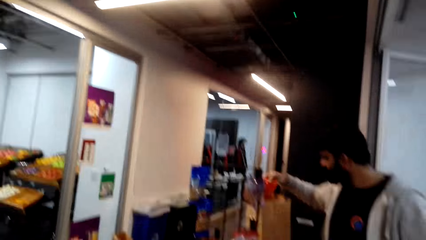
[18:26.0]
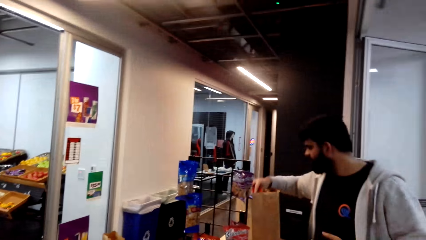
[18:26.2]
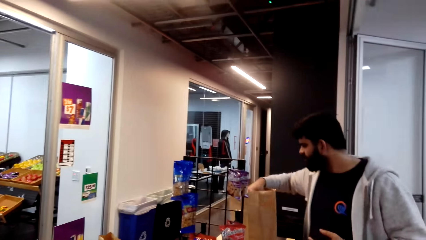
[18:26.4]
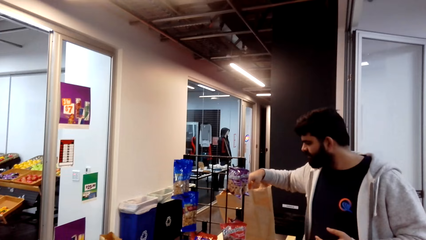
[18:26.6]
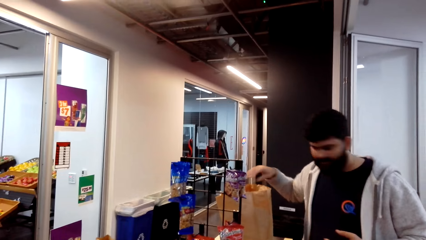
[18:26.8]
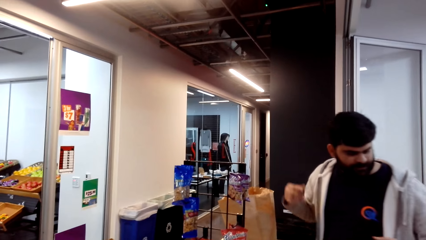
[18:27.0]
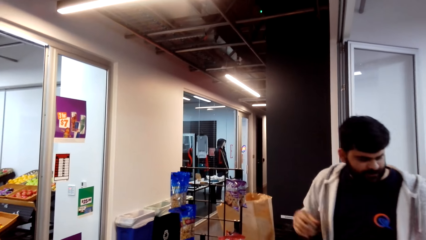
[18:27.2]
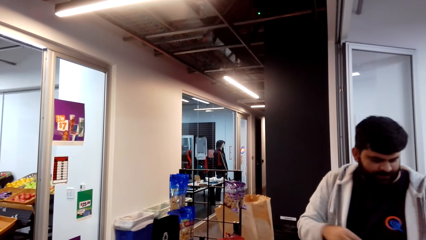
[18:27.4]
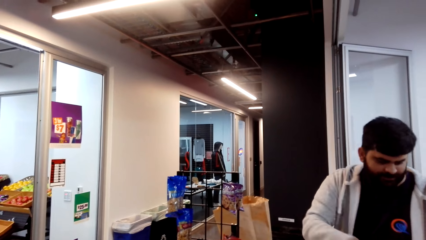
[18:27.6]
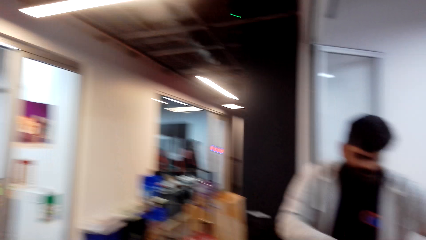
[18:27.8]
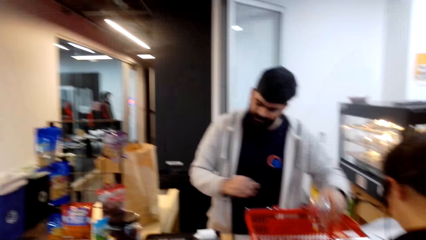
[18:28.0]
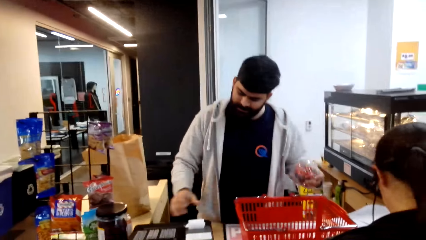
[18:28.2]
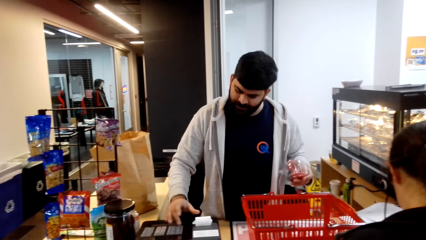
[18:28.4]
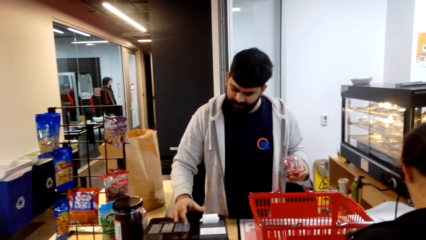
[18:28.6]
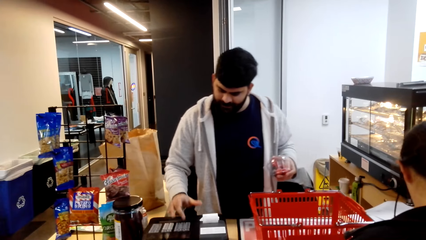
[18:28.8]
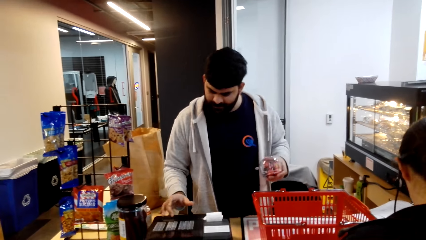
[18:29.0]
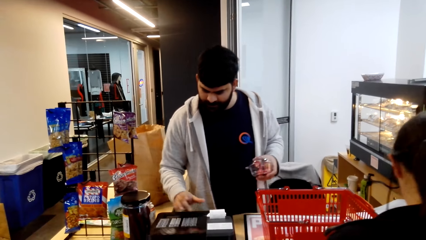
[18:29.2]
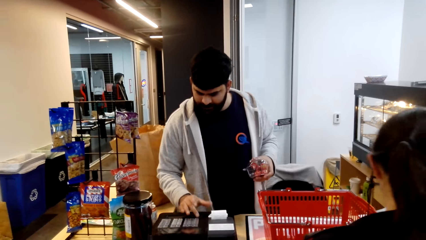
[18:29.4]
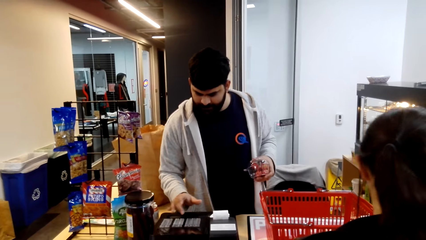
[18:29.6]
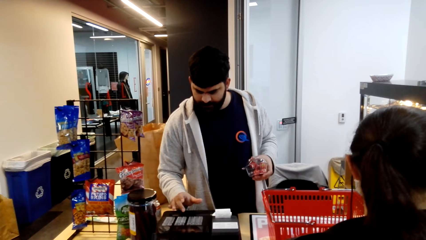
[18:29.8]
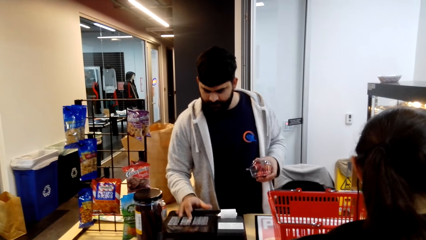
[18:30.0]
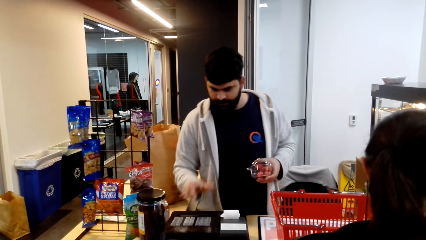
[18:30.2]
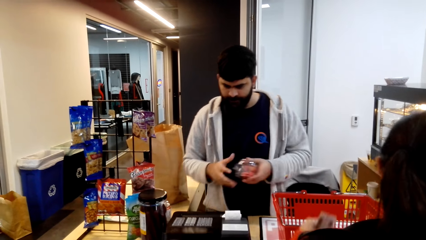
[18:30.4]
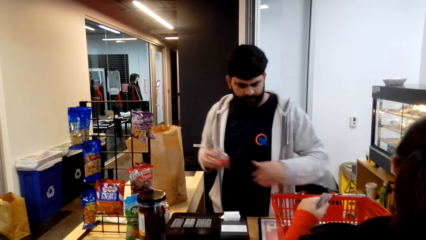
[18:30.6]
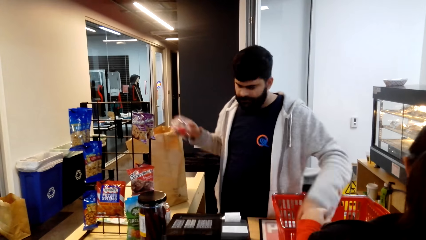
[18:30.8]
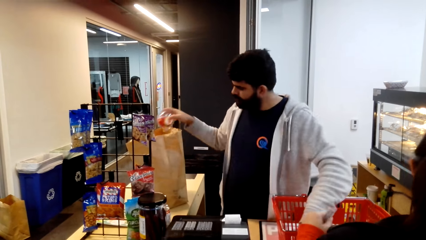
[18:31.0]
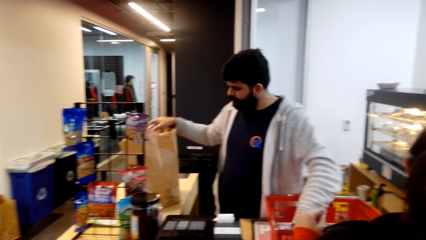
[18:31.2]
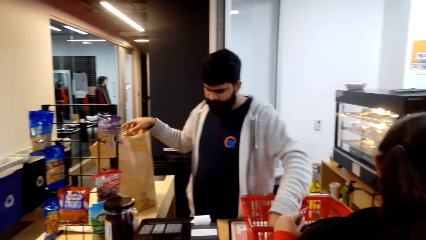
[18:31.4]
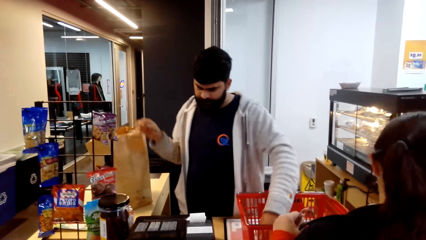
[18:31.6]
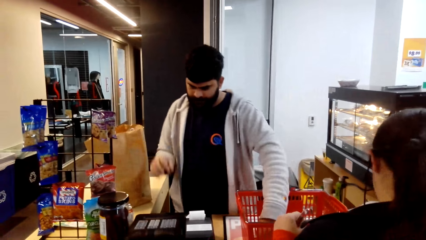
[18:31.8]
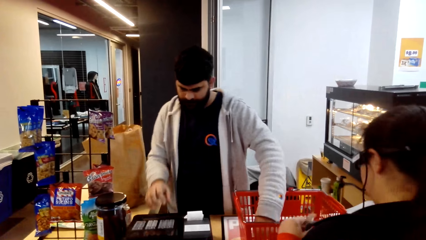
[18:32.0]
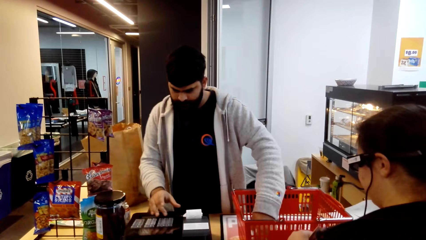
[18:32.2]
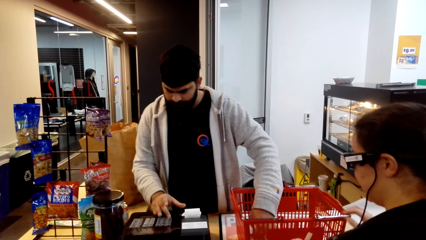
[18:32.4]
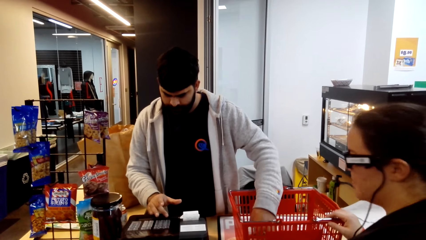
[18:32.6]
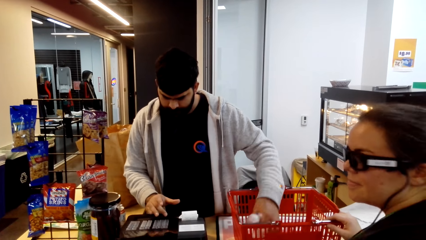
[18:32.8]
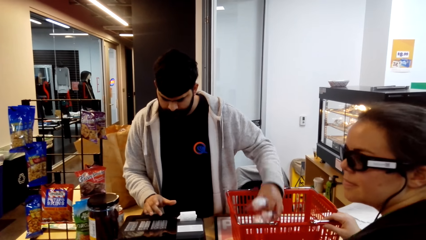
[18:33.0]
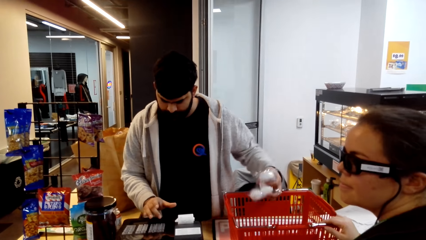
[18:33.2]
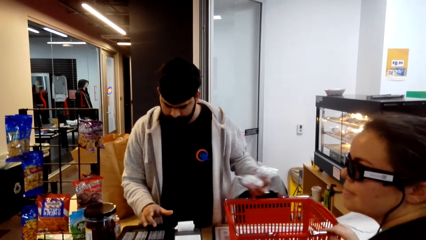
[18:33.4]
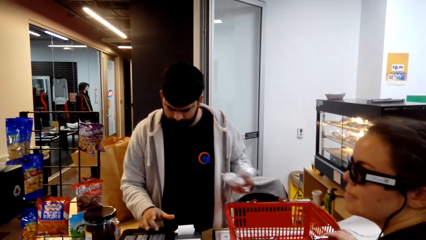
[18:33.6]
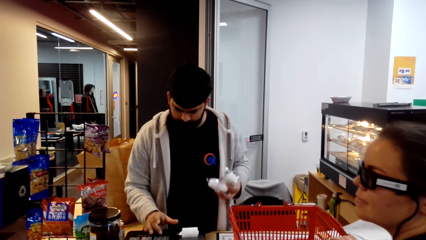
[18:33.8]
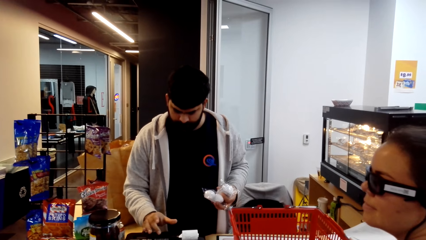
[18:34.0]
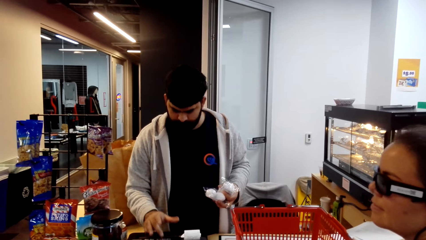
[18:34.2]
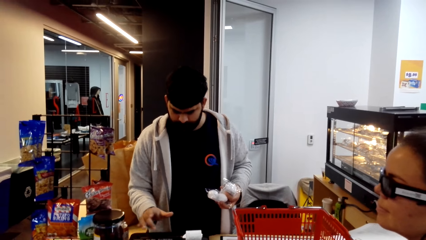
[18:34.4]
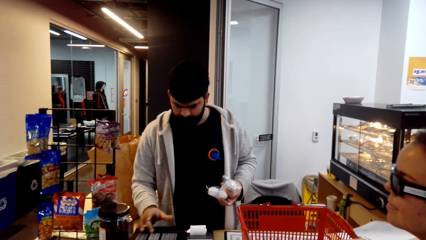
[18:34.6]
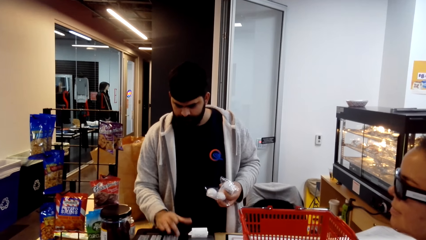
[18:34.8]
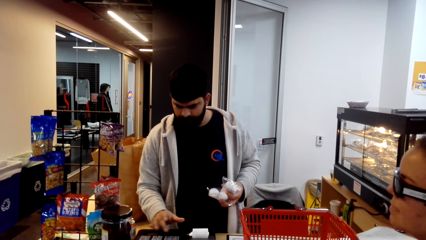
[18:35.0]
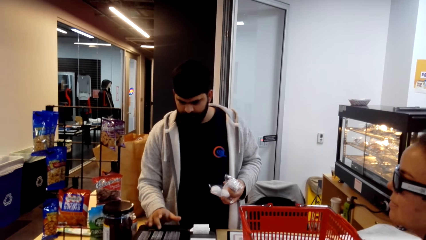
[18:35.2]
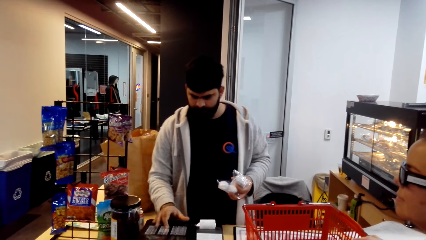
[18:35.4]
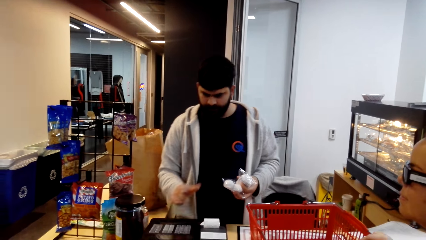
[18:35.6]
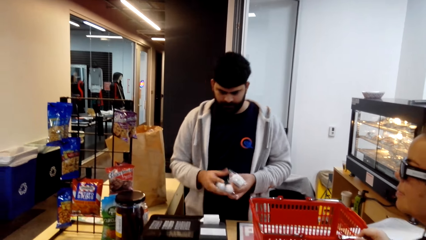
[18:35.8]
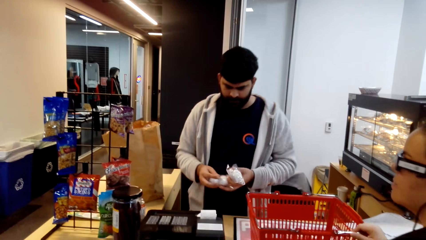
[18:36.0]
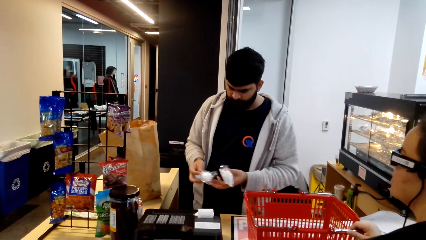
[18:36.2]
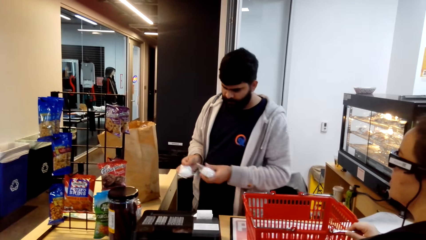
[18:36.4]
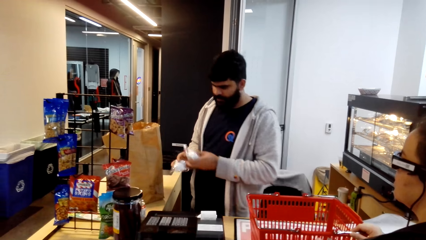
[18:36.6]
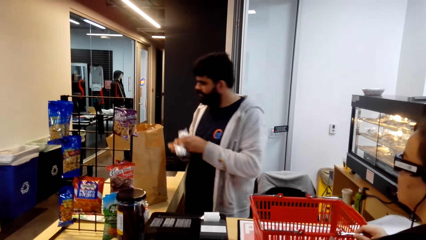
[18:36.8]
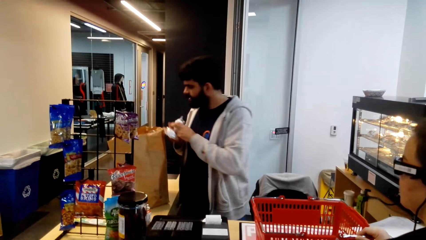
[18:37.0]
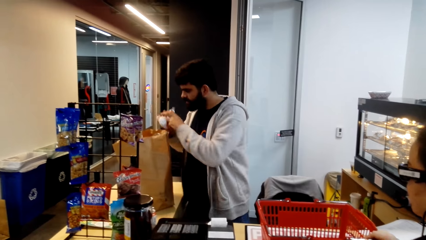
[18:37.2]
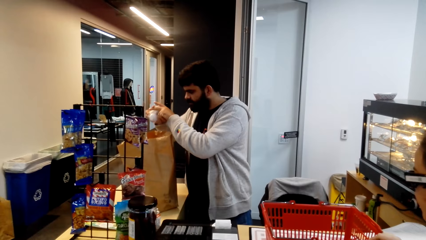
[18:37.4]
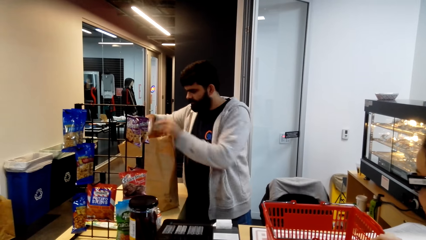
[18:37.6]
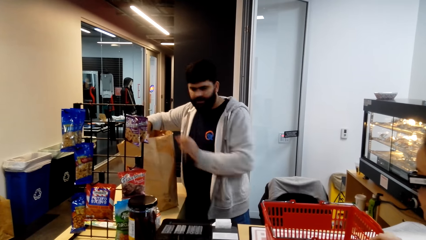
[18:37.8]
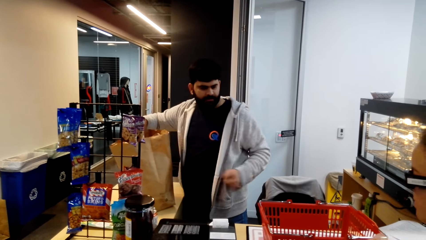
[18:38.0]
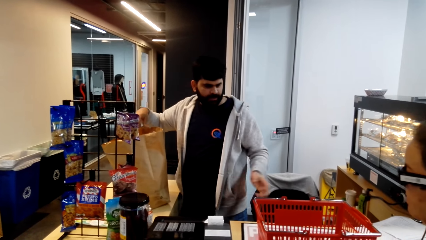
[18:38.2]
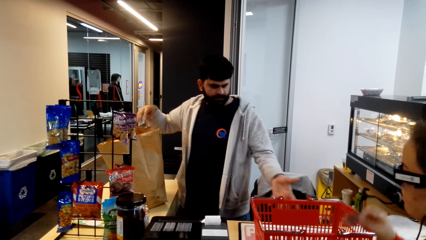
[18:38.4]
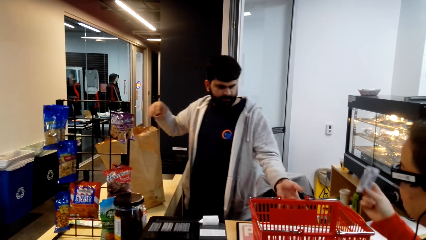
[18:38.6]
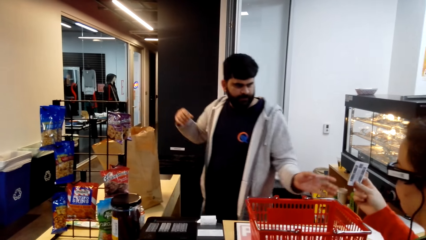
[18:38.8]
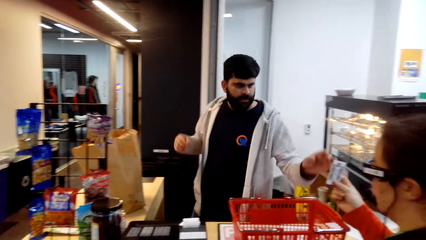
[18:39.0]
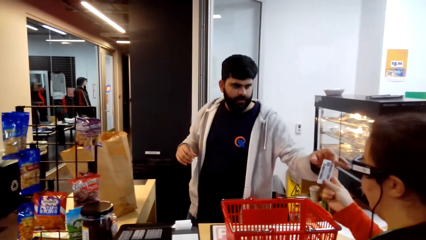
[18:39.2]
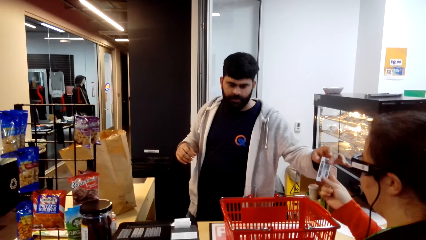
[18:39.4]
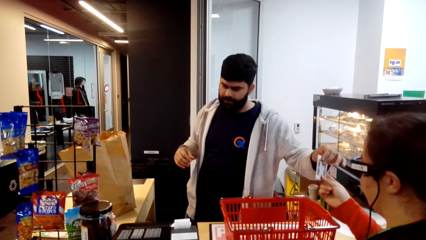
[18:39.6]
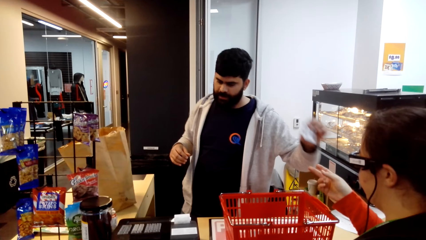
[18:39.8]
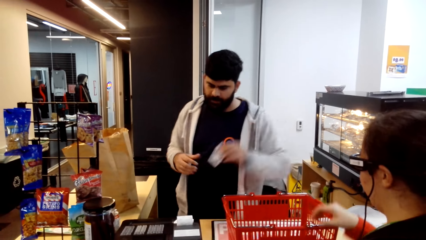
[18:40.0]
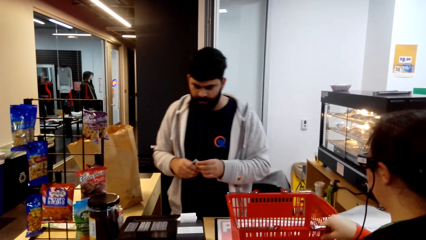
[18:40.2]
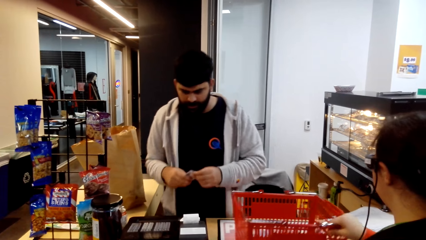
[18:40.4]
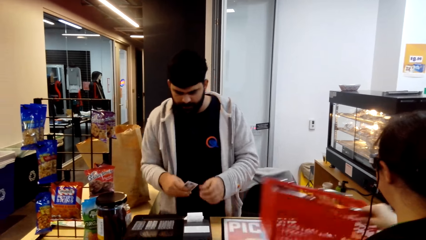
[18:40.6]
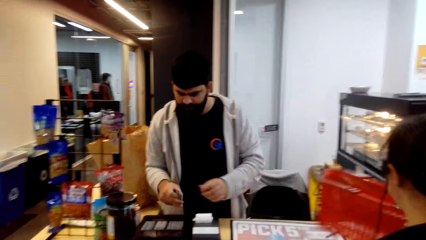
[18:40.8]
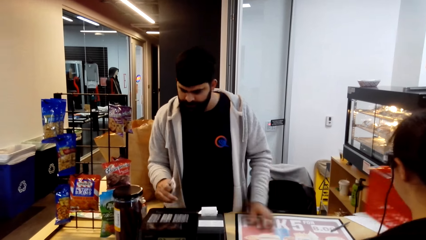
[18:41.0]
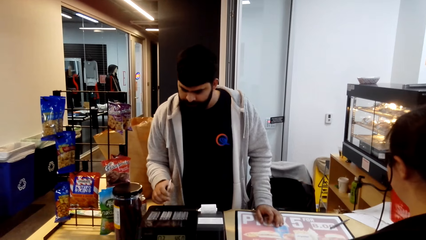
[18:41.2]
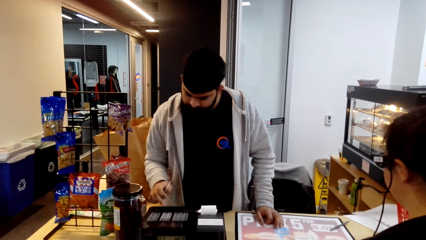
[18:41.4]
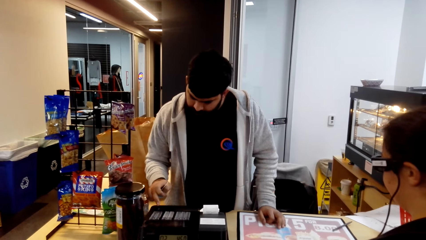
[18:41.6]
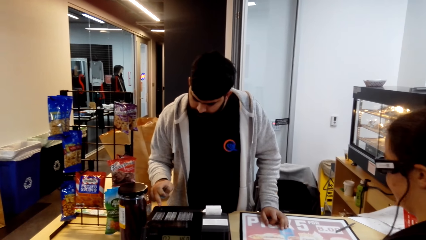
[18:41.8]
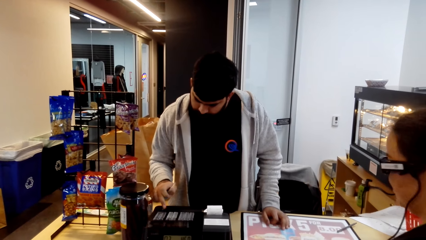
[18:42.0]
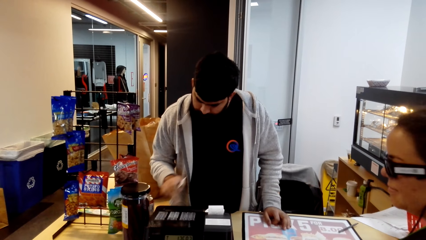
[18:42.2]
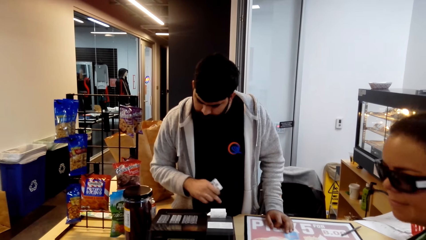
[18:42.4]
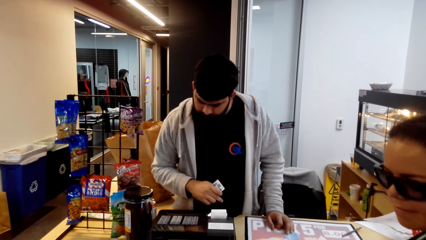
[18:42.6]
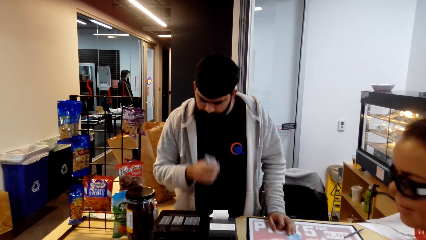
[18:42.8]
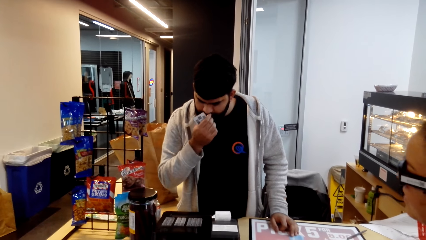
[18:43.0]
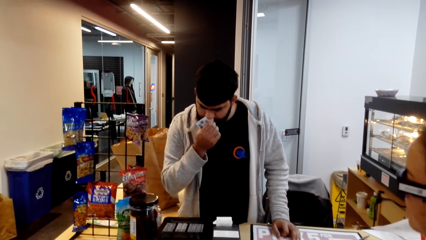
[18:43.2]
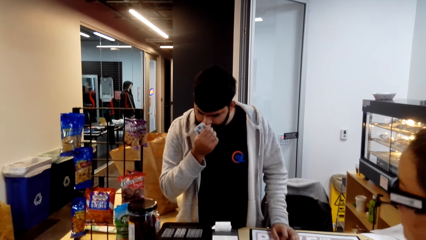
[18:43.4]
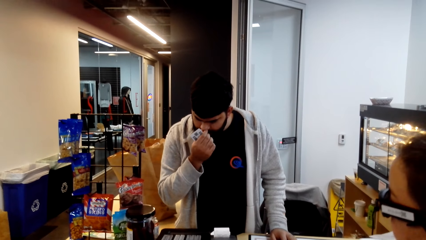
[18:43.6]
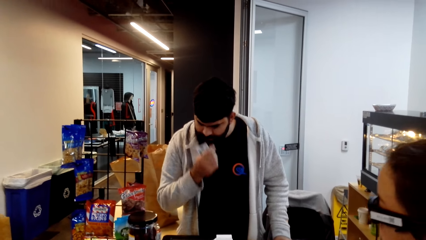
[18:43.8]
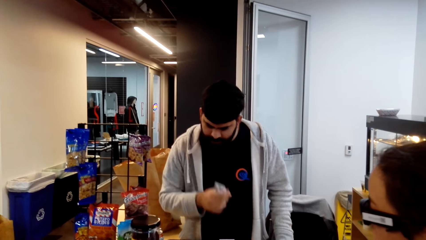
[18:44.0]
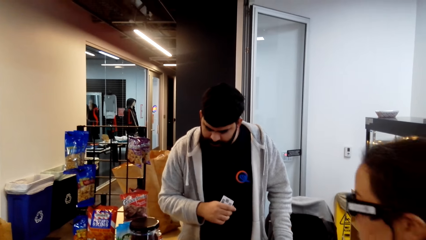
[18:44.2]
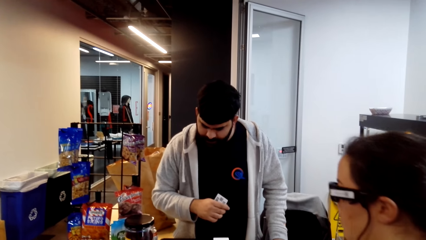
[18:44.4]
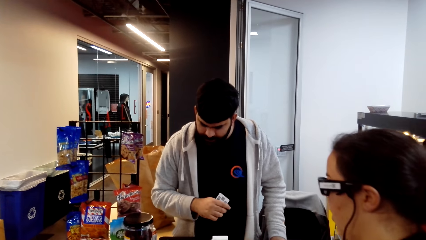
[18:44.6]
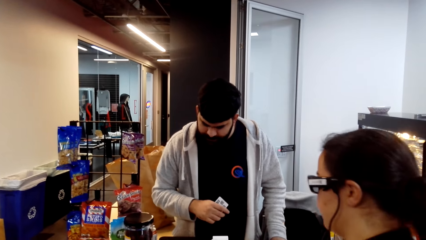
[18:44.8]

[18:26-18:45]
A man places something in the bag. The camera wearer looks at the cashier. The man picks something from the basket trolley, clicks to the machine, and places something in the bag. The man picks something from the basket trolley, clicks to the machine, and places something in the bag. A lady gives a card to the man. The man clicks to the machine.
